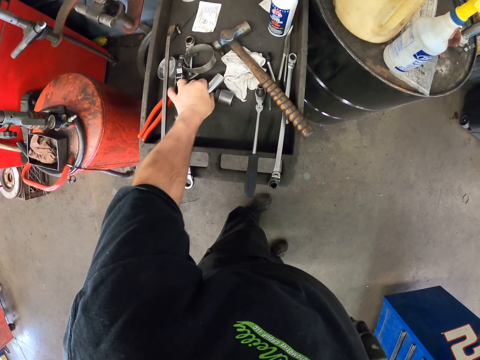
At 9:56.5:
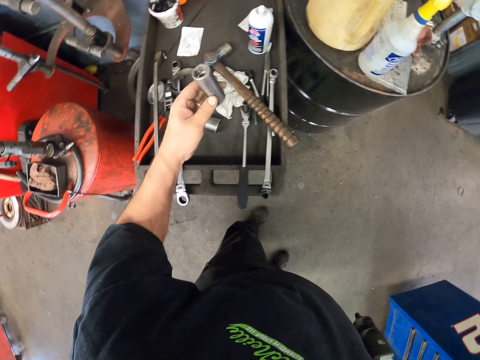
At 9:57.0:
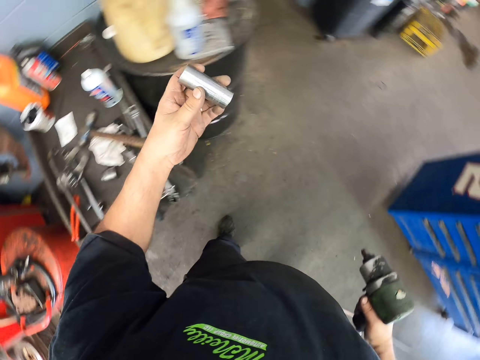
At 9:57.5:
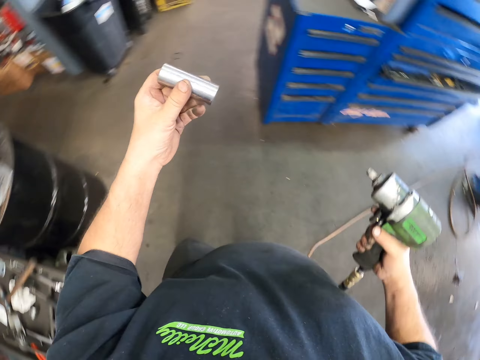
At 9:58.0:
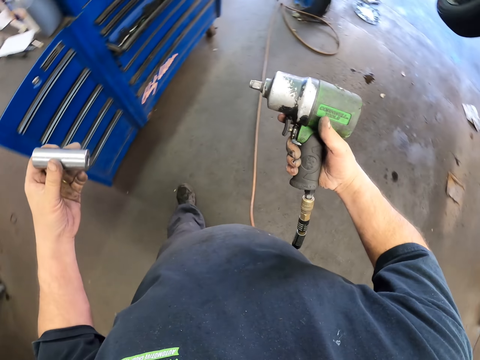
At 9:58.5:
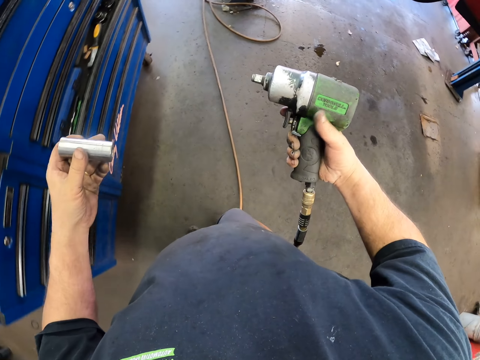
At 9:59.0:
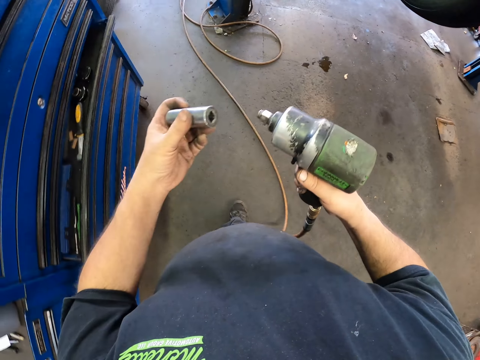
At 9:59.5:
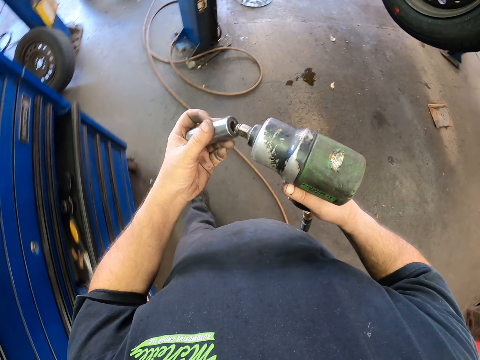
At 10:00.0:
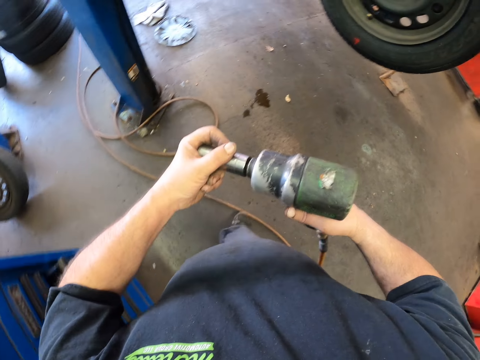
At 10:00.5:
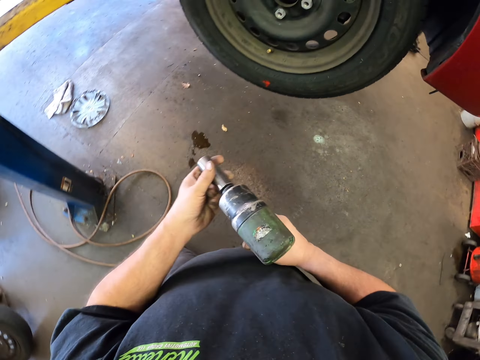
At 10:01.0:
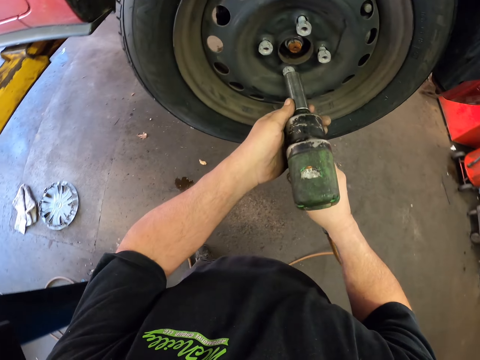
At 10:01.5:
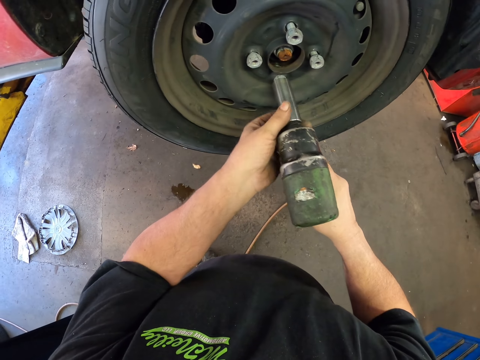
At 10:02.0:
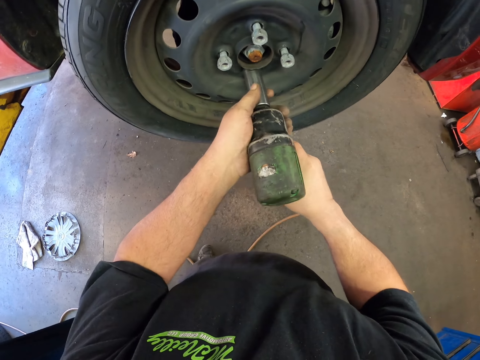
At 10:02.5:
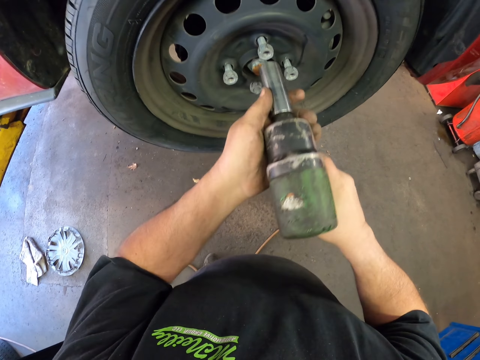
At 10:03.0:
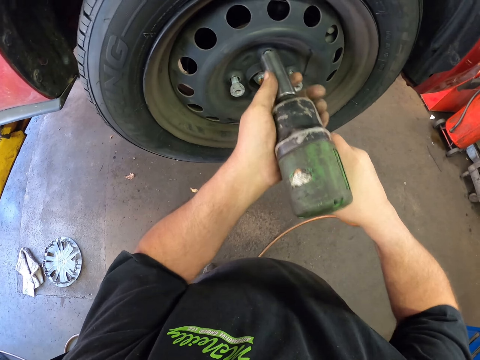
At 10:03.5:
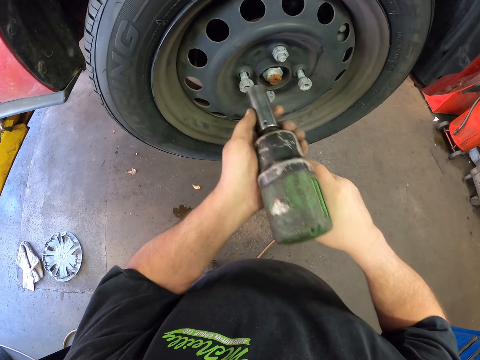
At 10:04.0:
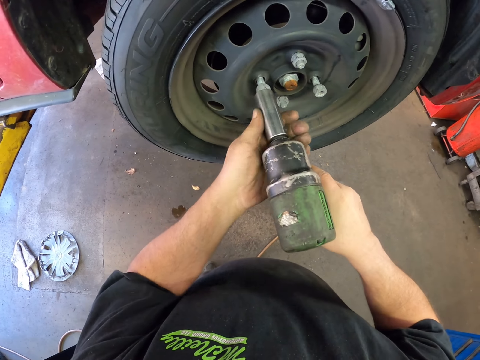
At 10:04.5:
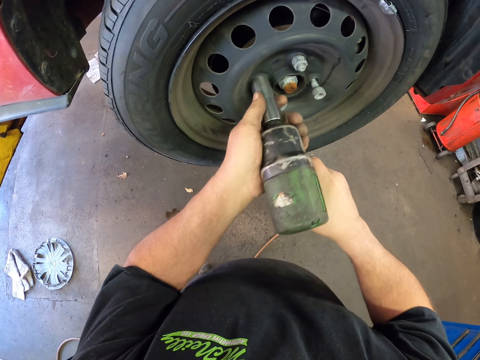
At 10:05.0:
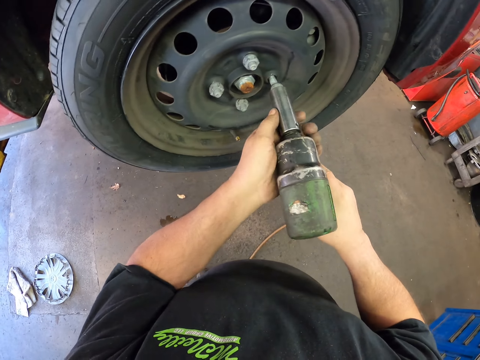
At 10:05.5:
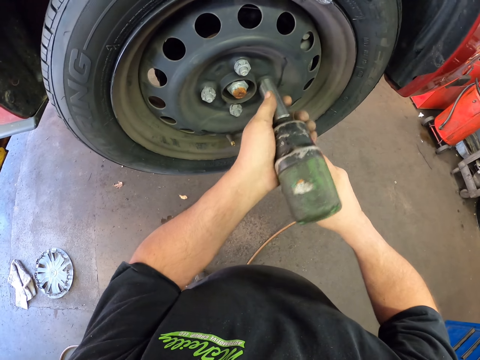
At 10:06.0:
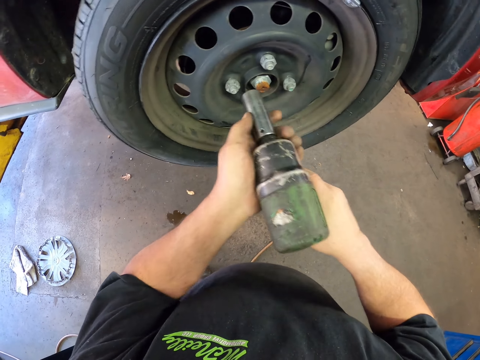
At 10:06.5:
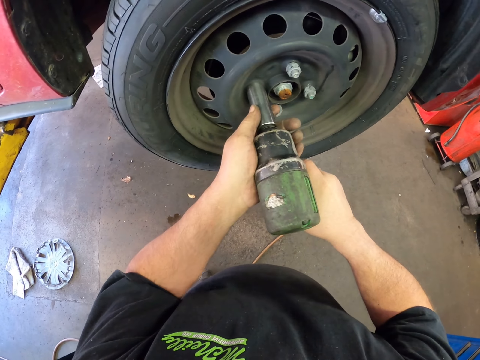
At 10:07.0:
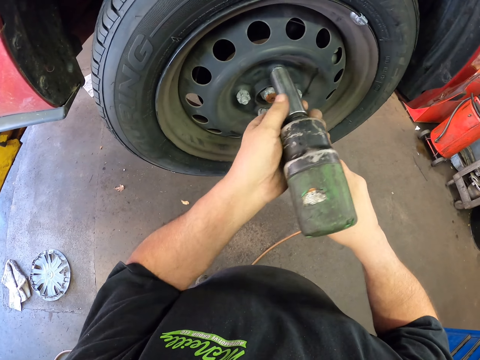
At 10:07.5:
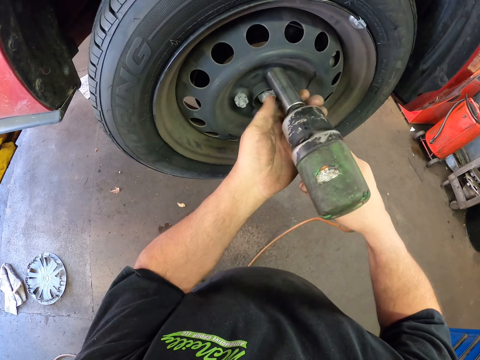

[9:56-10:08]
The camera wearer picks up something from the workshop table. They walk around the workshop or garage. They fix something to the driller. They use a wrench machine or the driller to tighten the lug nut.

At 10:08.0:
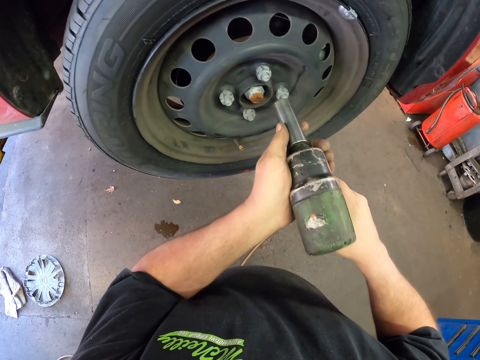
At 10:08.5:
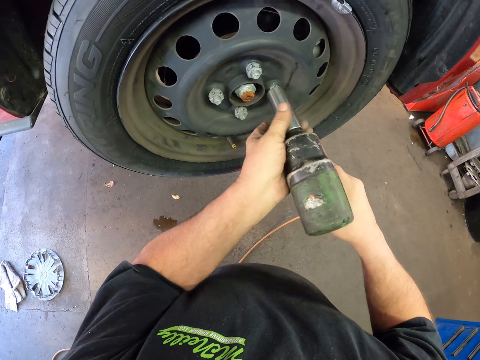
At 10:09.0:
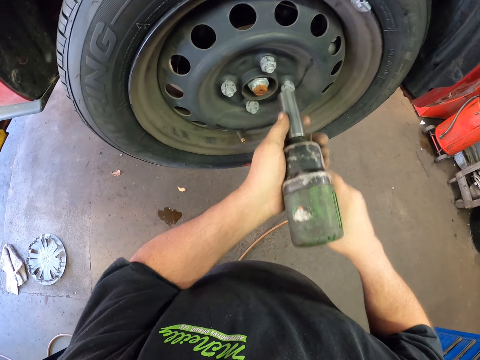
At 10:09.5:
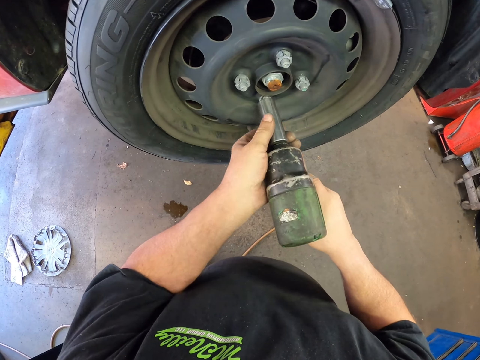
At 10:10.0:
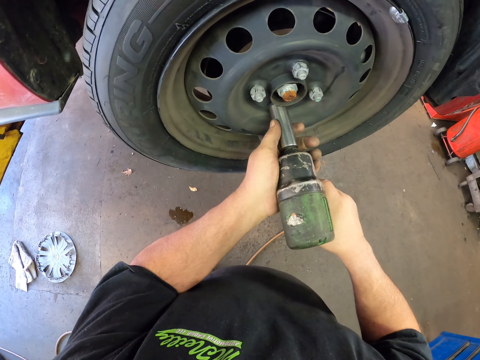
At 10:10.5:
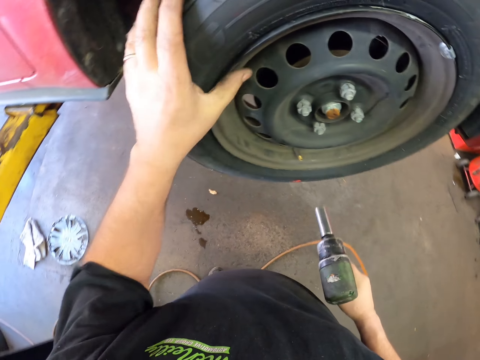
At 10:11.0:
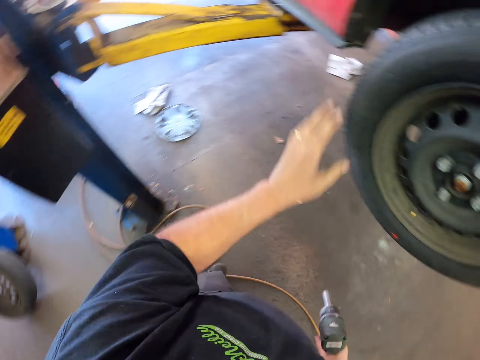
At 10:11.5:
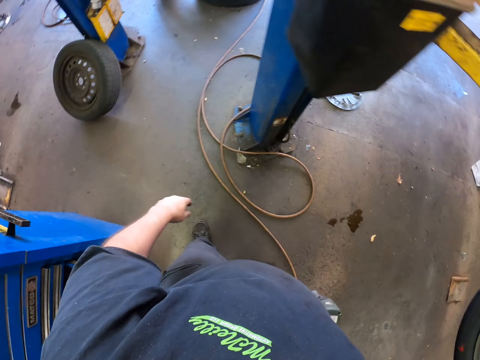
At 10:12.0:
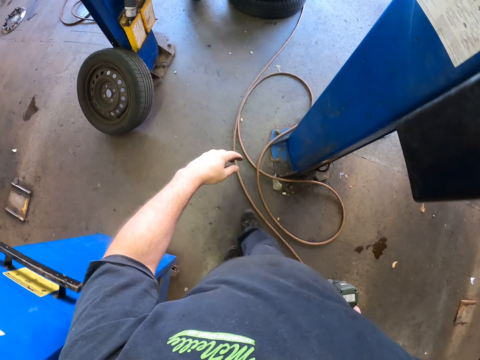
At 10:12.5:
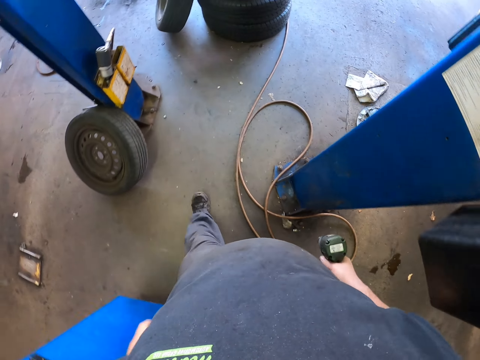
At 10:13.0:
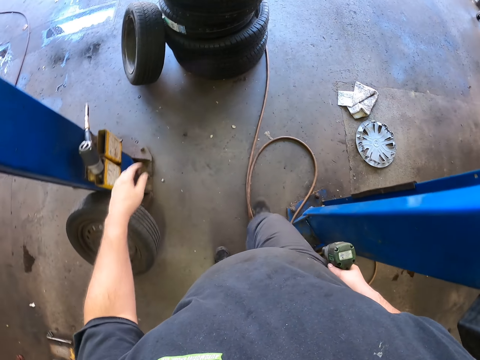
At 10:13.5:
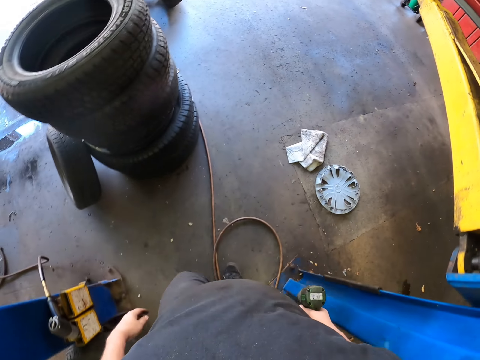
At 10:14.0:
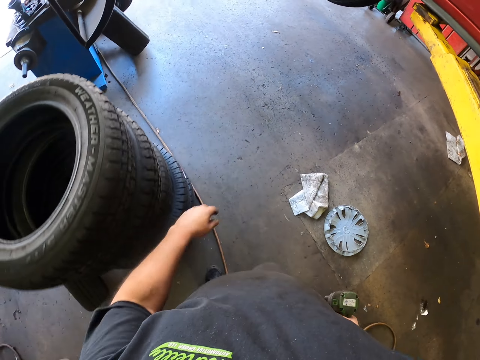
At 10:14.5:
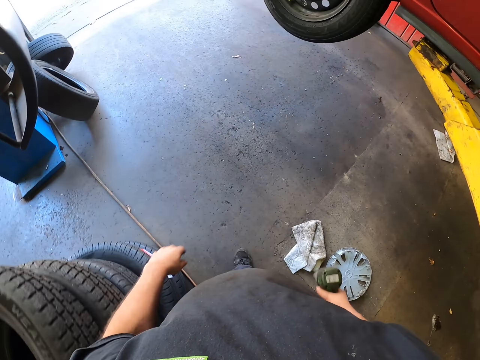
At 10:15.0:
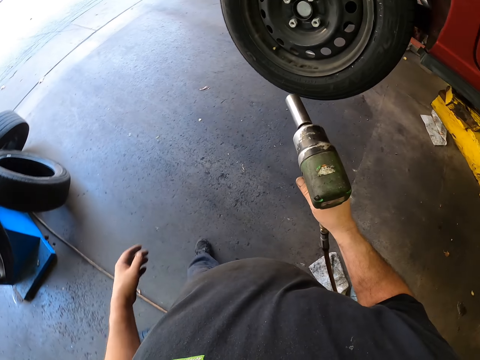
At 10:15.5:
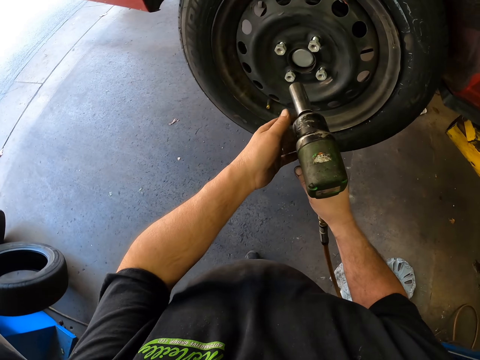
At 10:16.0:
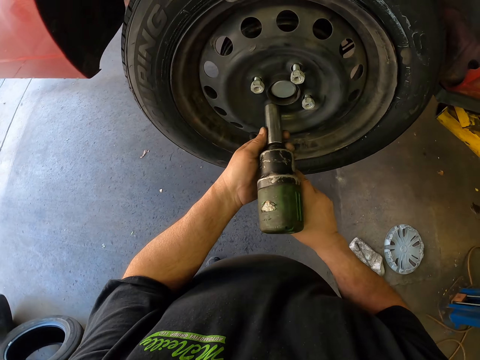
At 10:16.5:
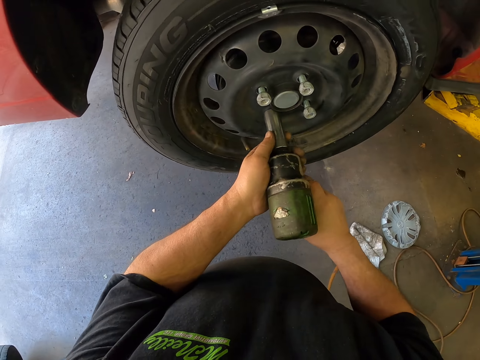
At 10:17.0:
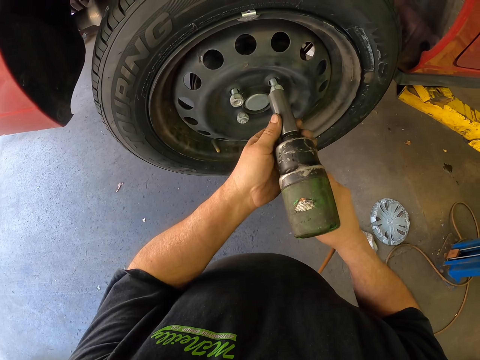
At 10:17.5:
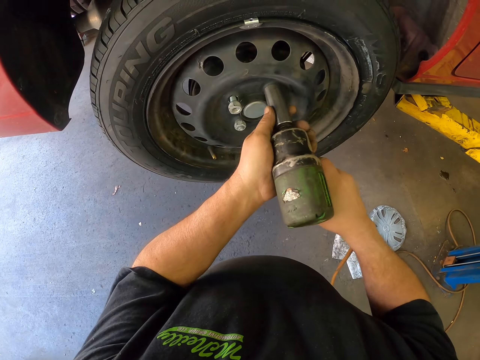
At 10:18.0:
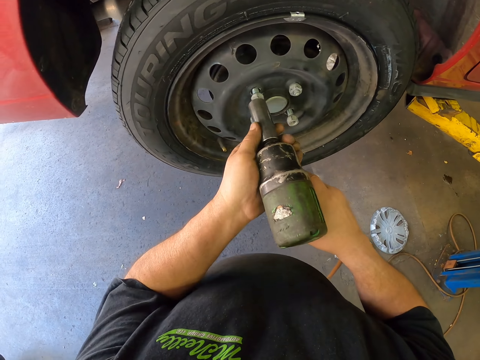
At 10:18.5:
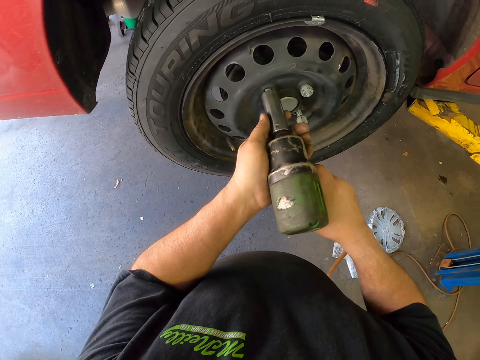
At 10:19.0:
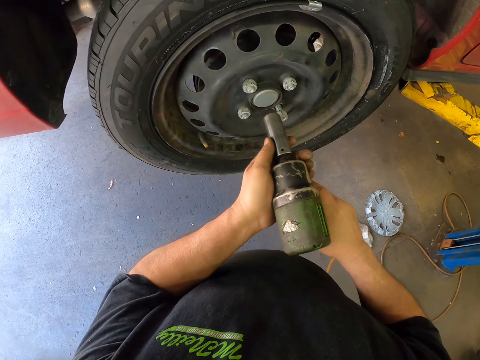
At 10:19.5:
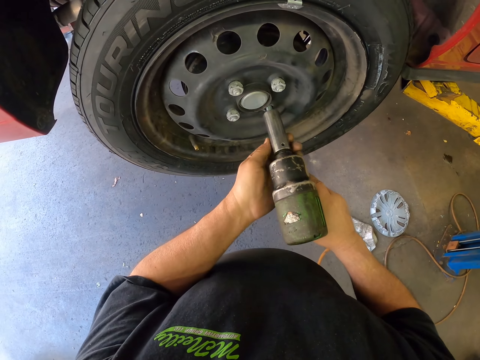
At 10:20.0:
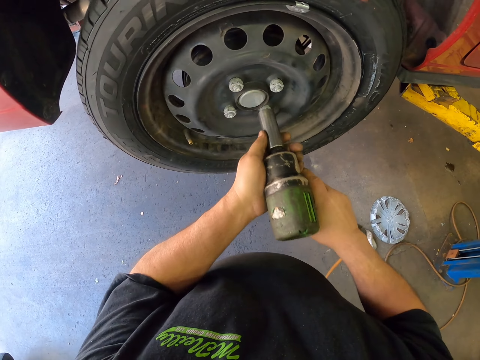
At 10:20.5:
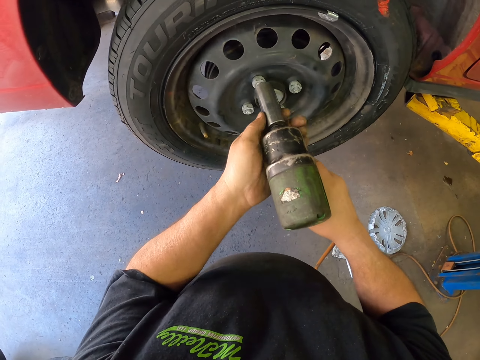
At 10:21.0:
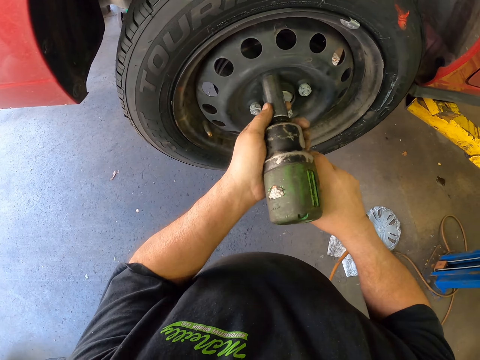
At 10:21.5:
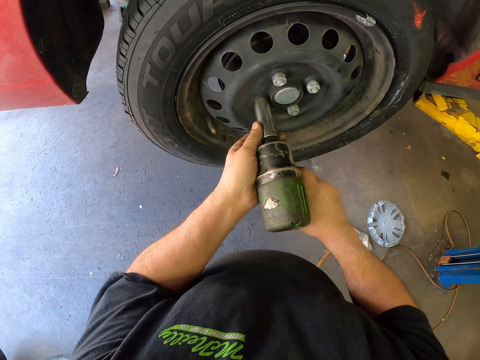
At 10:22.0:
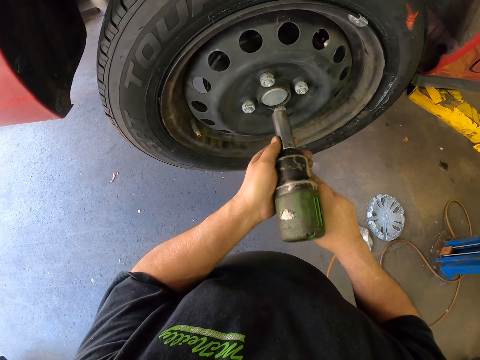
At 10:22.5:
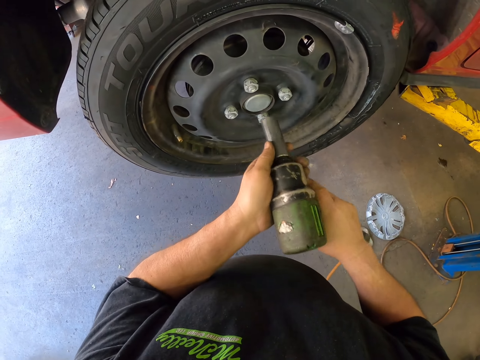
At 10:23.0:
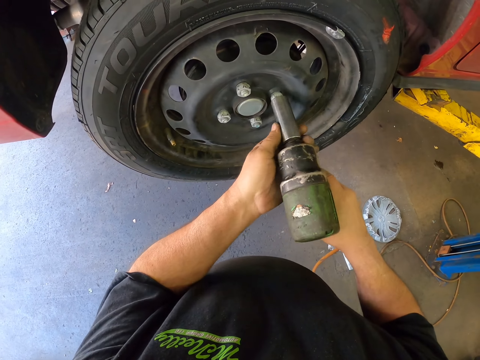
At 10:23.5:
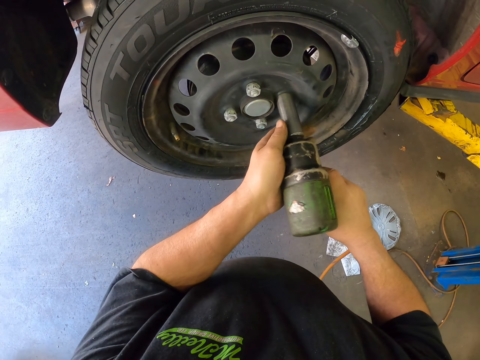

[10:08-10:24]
The camera wearer holds the wheel. They touch the tire. They walk around the workshop carrying the driller. They use a wrench machine or the driller to tighten the lug nut.
